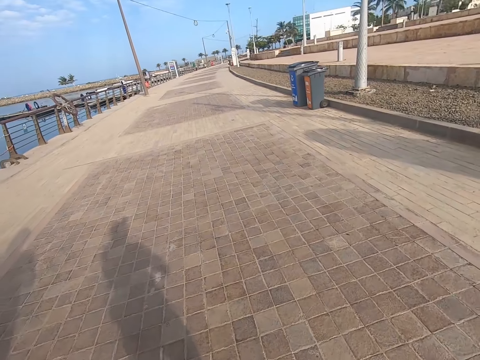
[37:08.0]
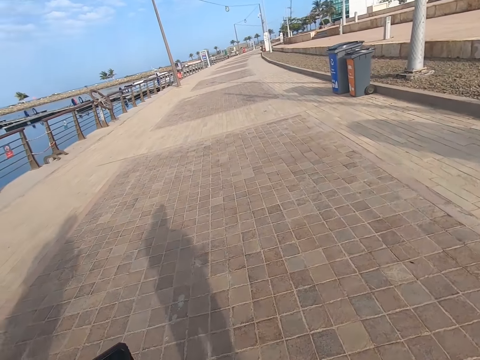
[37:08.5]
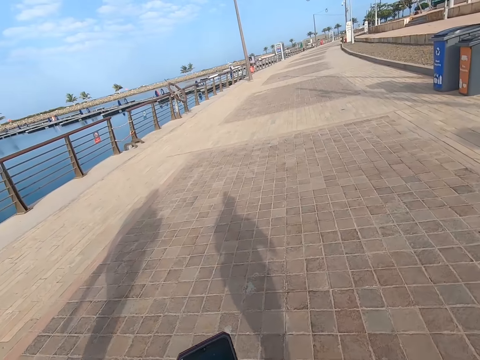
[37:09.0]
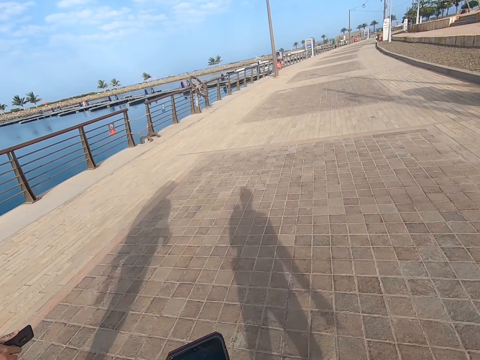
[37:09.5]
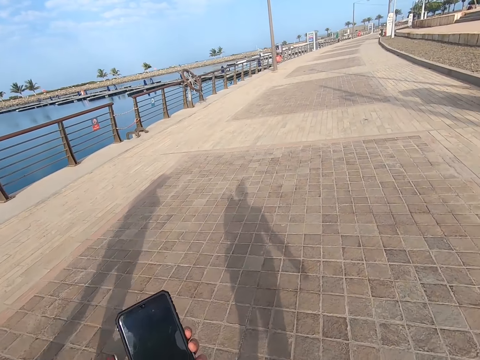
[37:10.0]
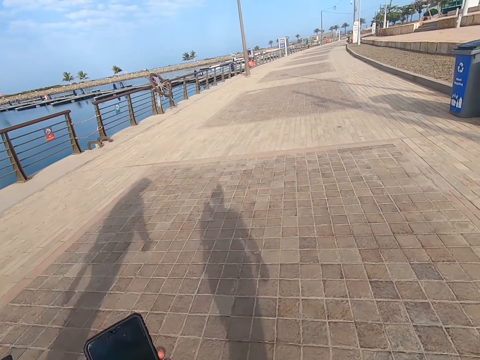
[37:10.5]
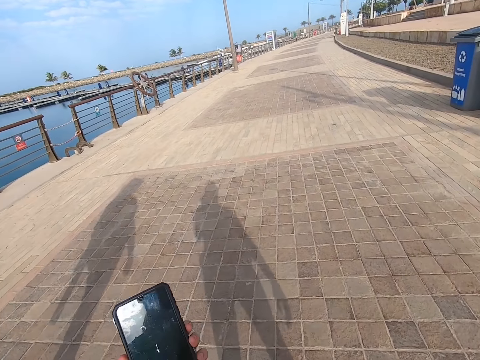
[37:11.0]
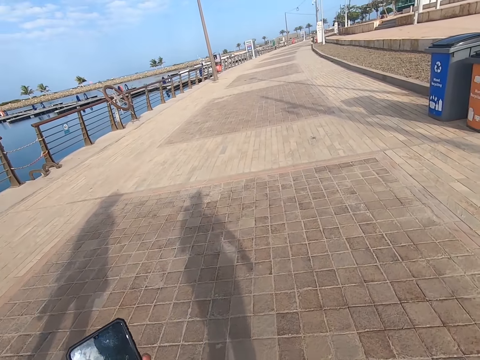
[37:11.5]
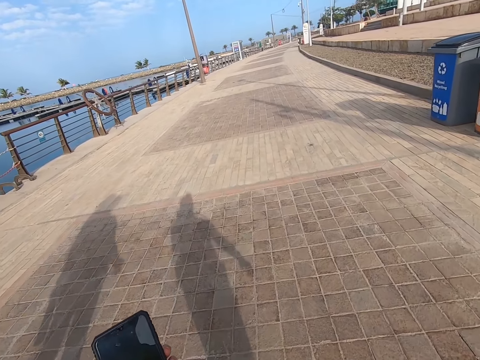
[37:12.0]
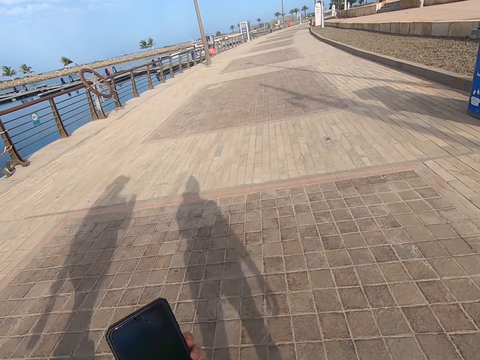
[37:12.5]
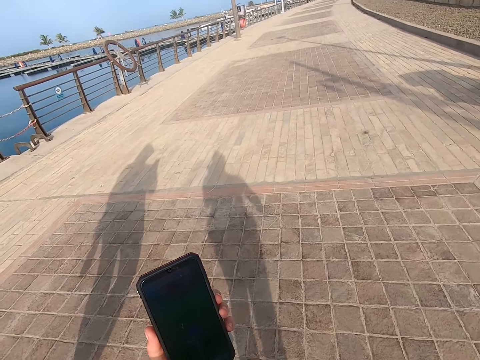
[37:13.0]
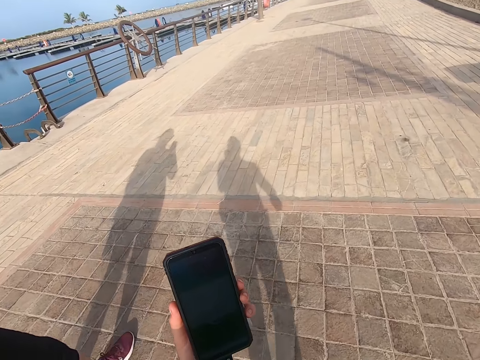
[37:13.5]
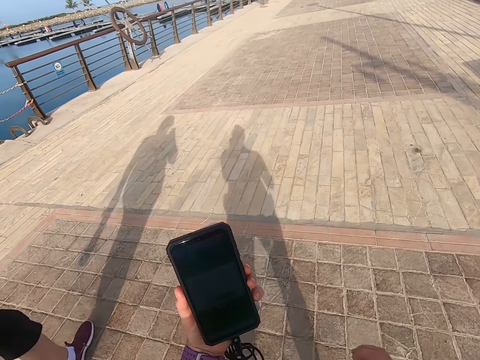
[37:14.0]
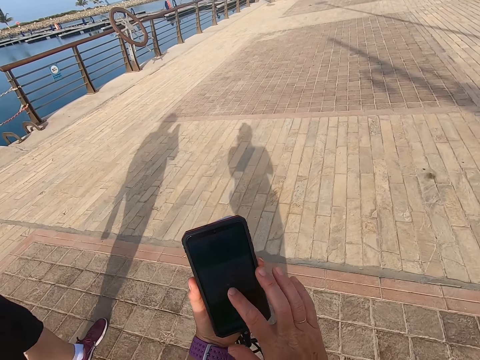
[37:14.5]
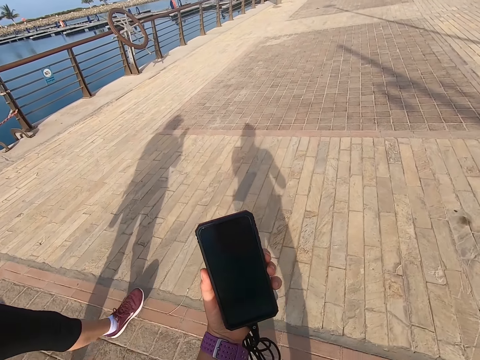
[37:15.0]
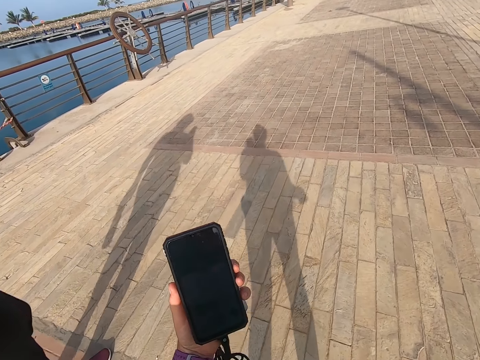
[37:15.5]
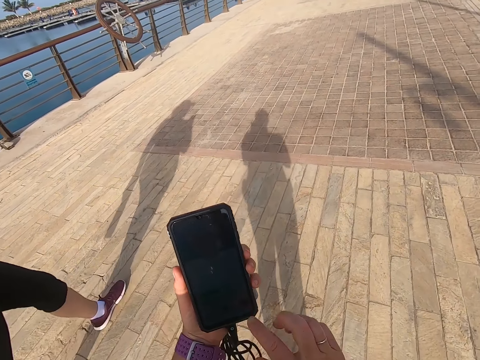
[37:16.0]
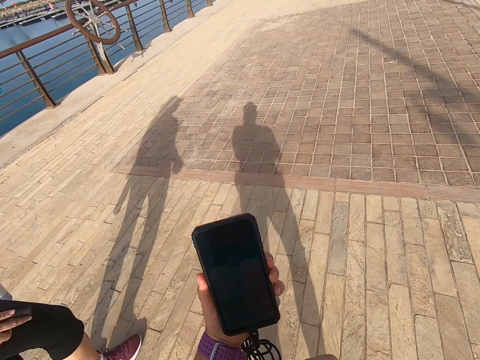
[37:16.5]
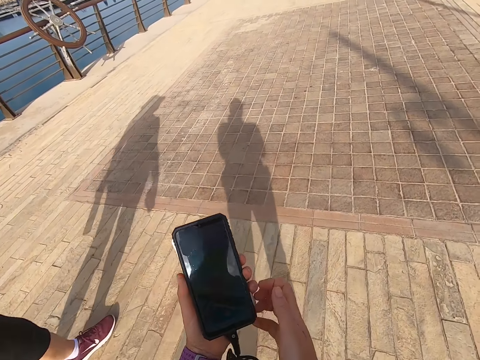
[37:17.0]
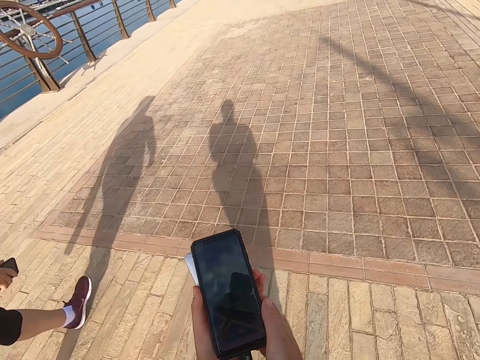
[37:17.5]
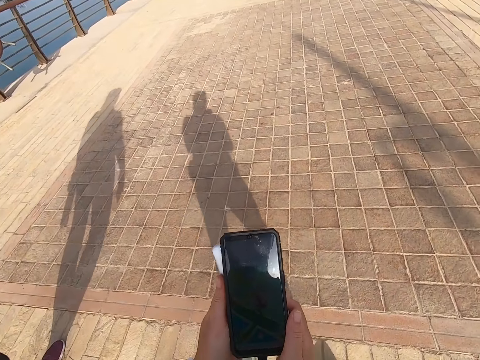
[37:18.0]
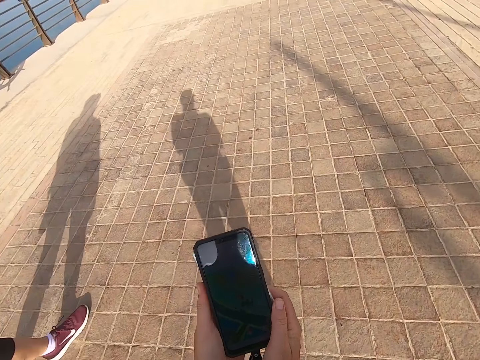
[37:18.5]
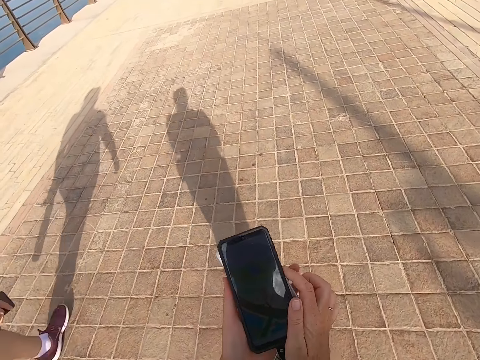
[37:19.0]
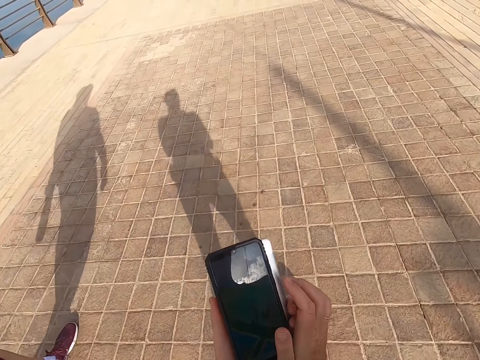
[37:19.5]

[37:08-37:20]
The camera wearer looks on the phone. They scroll the phone. They touch the phone.

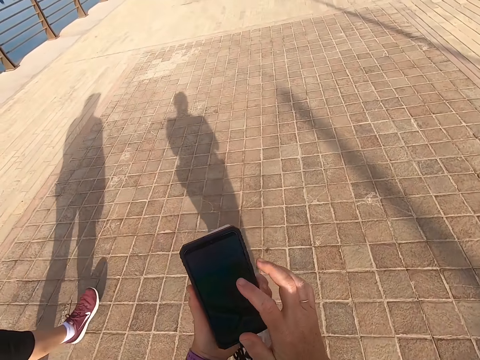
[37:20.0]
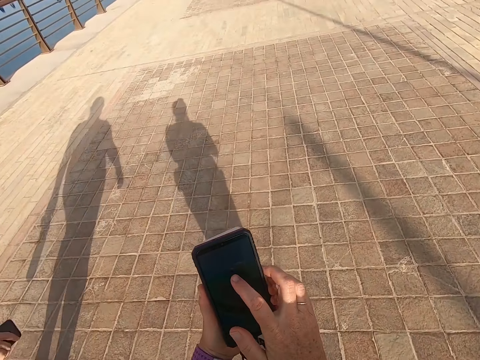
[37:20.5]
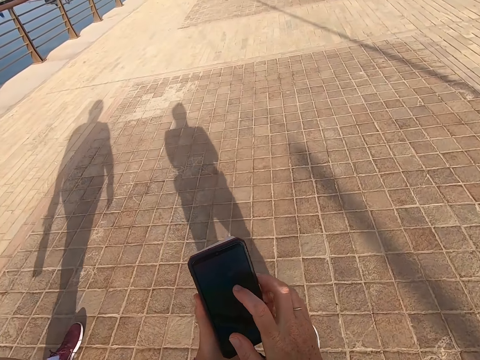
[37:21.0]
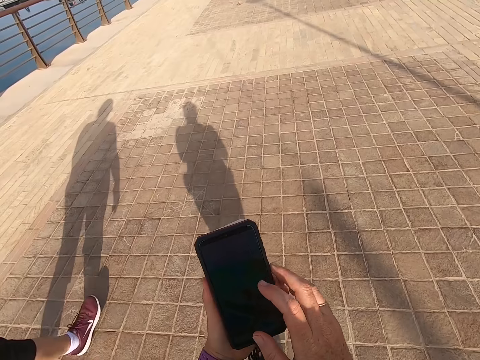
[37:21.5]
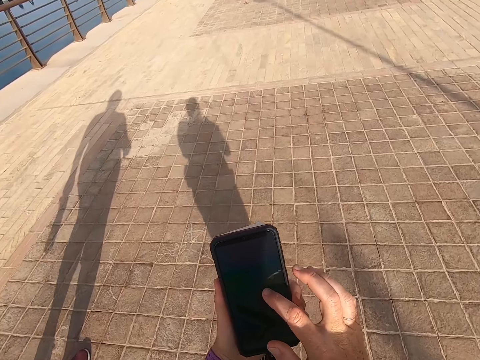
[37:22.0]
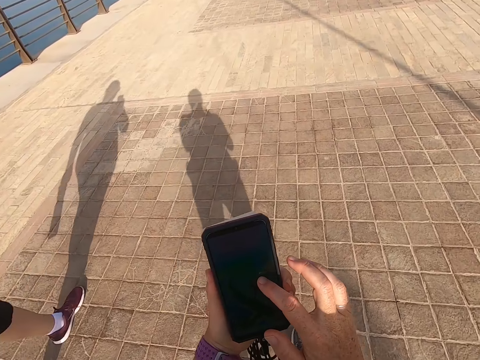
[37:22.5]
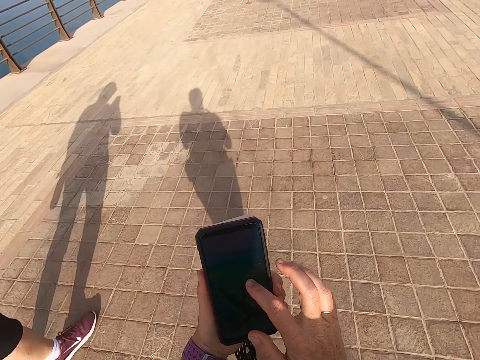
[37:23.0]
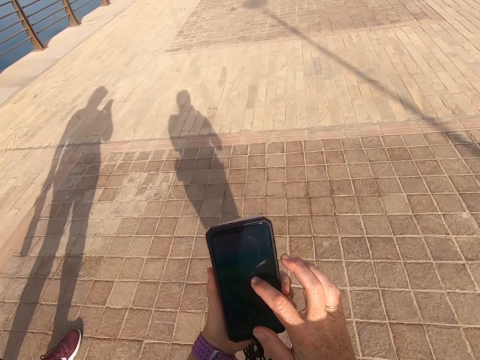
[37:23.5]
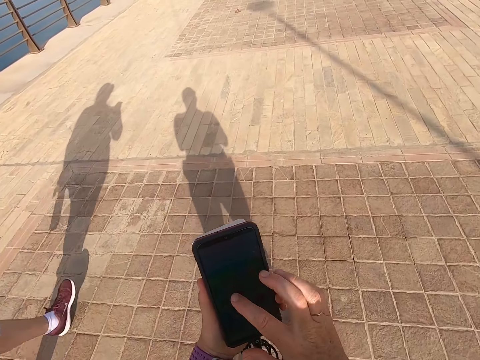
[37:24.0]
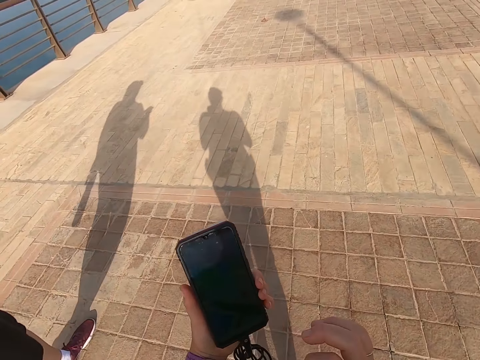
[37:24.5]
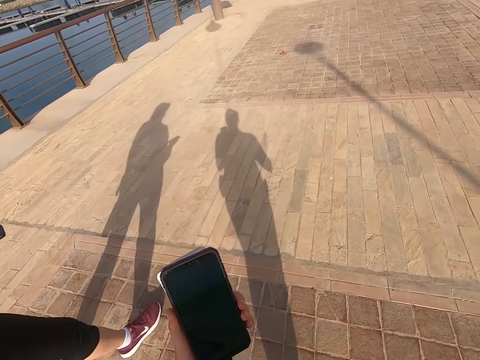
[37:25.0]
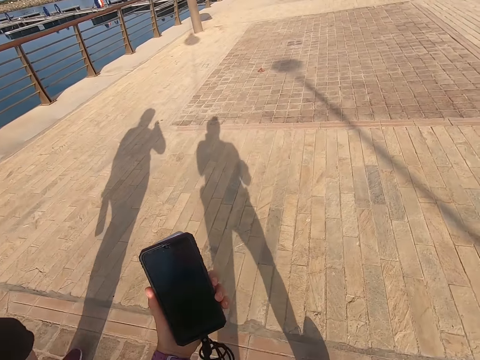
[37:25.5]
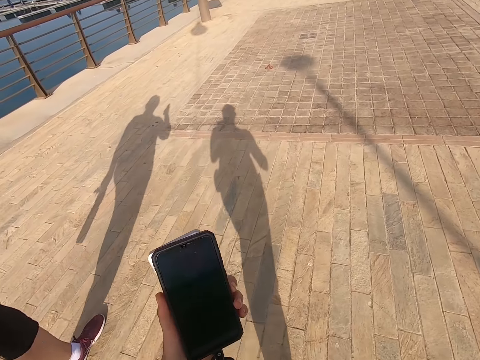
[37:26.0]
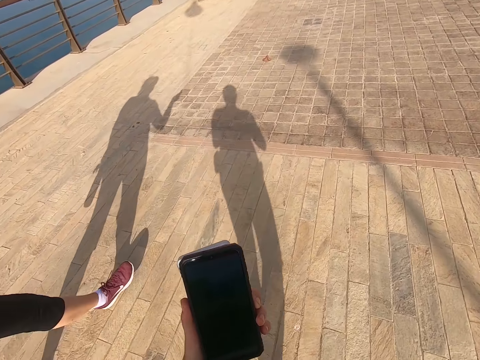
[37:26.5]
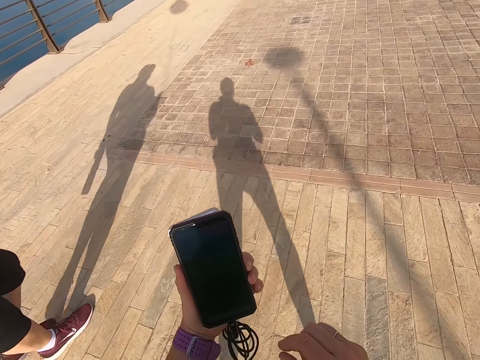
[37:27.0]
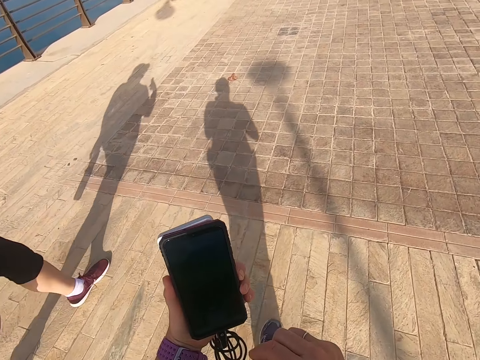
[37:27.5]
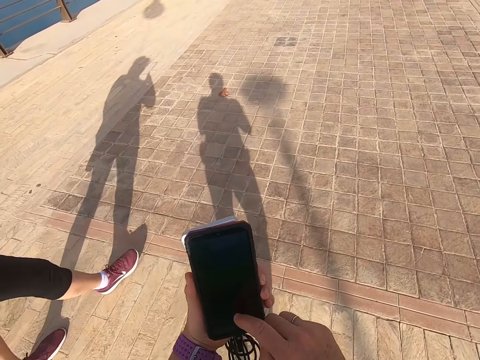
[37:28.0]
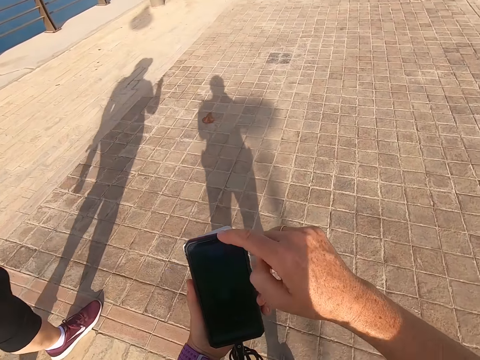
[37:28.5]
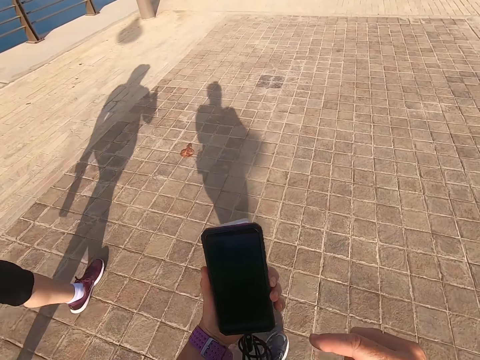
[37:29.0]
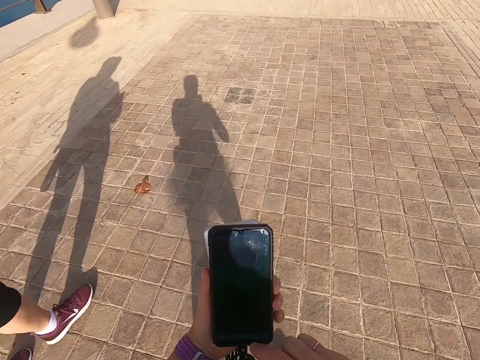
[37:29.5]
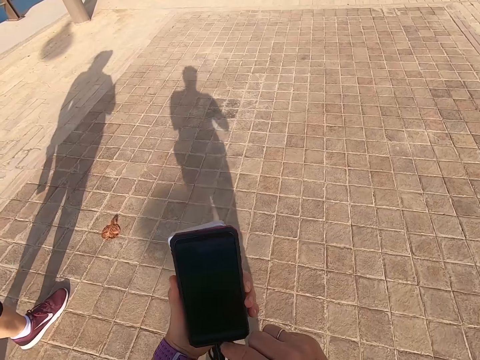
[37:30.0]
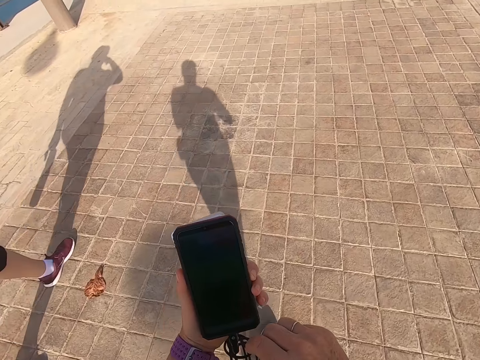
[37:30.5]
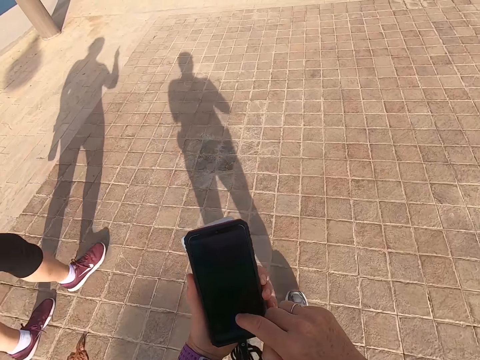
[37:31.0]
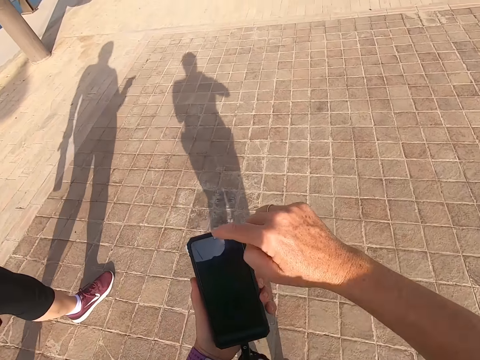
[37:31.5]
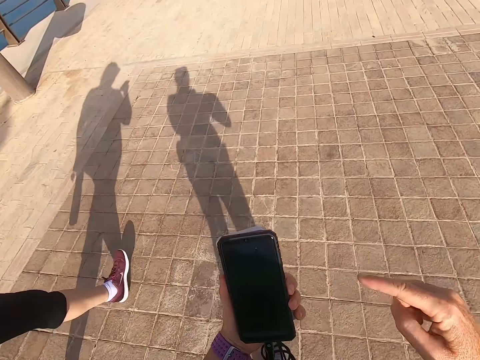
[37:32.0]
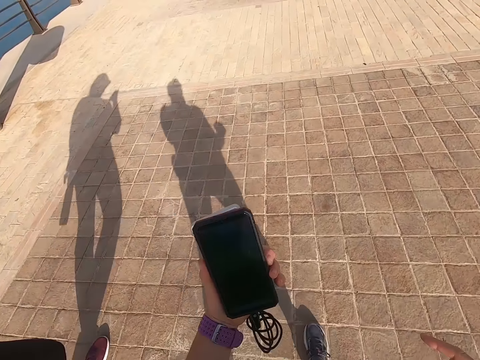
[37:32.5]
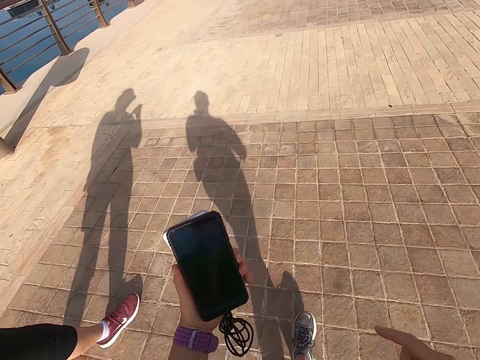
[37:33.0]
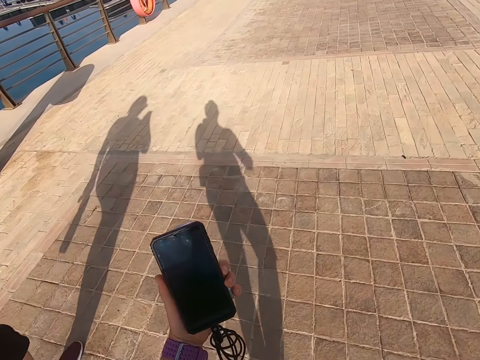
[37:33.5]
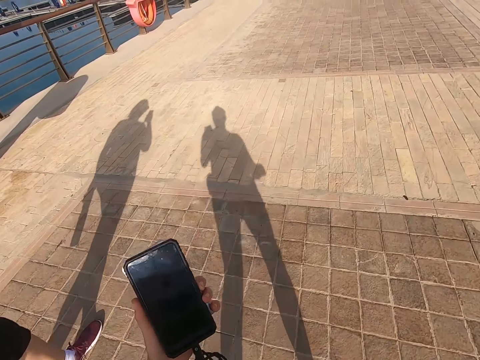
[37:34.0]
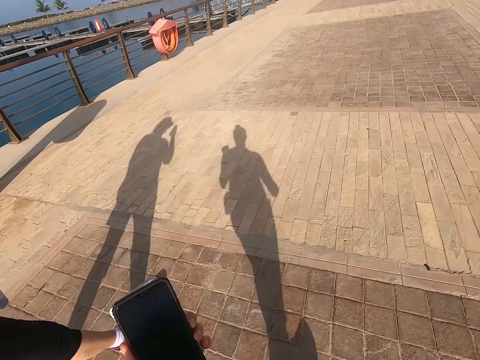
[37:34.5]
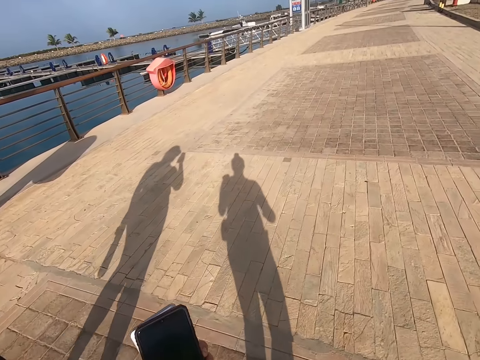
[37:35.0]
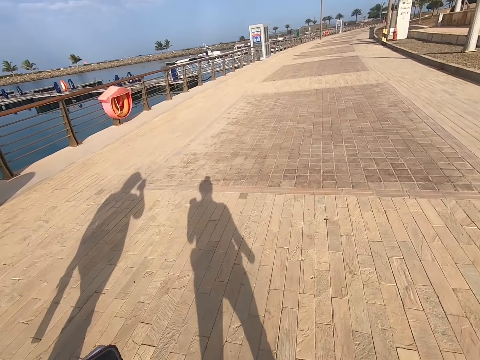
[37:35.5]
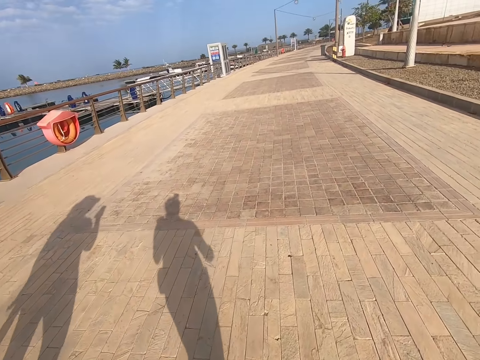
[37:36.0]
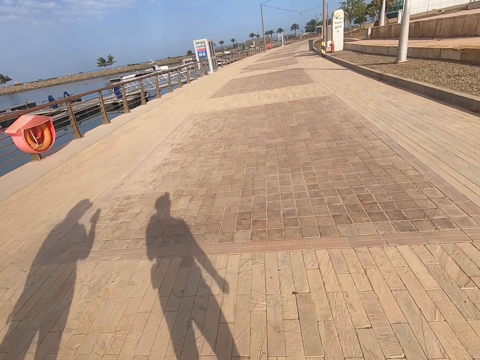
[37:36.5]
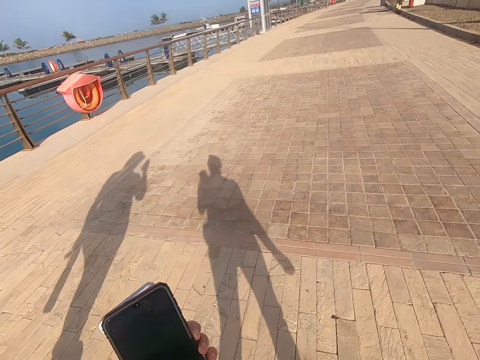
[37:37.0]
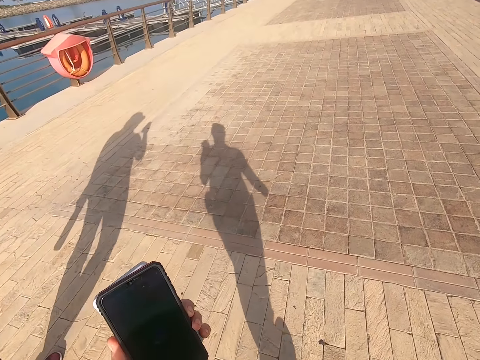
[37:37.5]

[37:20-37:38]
The camera wearer holds the phone. They walk with a man. The man walks on the road. The camera wearer scrolls the phone. They touch the phone. They walk with the man. They touch the phone. They walk with the man on the road.
